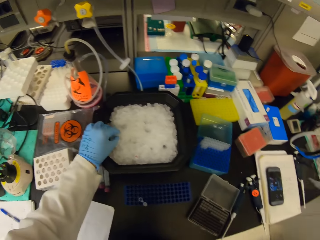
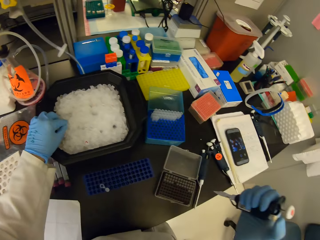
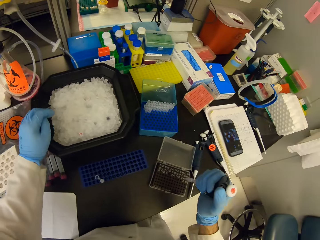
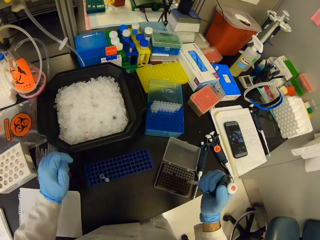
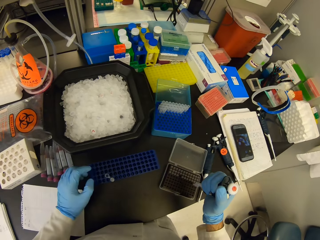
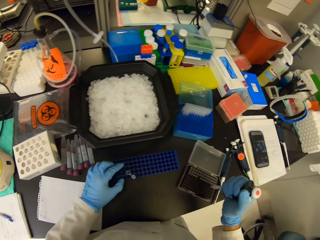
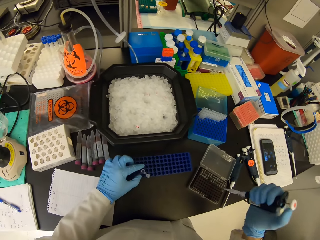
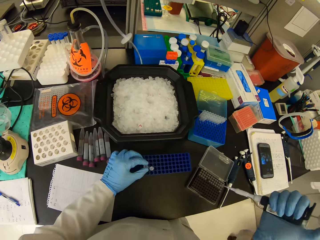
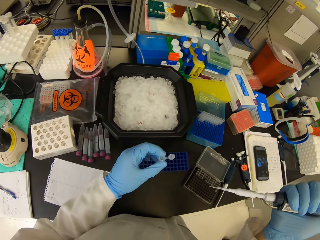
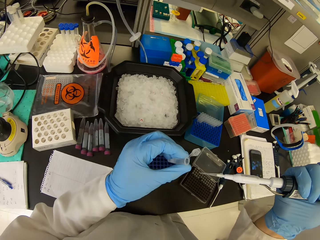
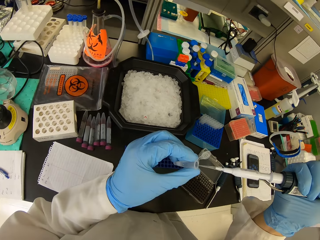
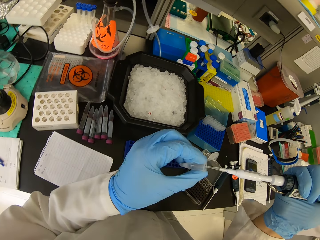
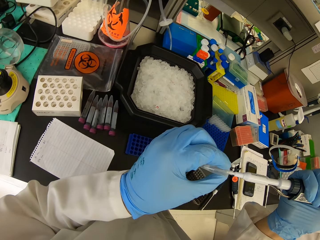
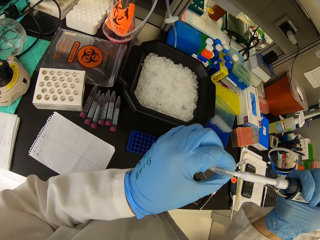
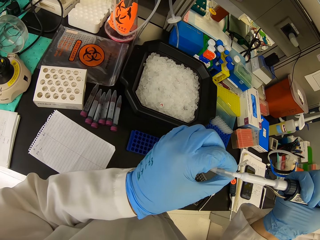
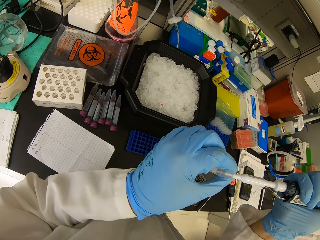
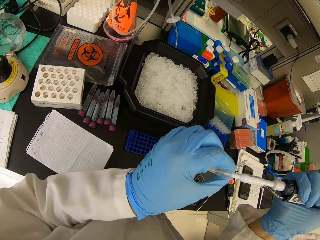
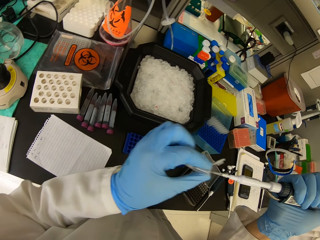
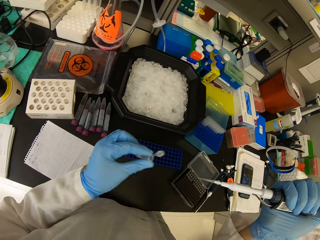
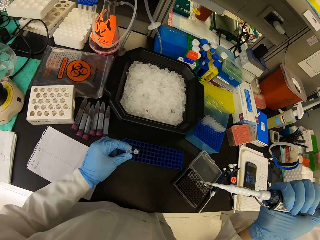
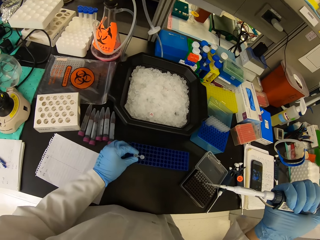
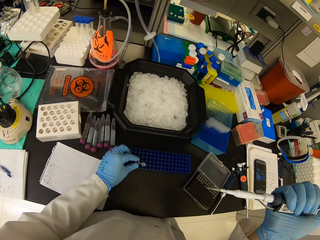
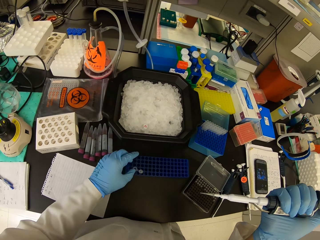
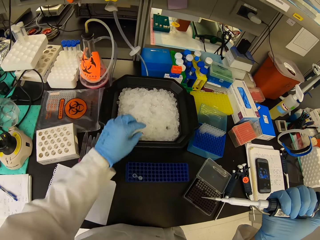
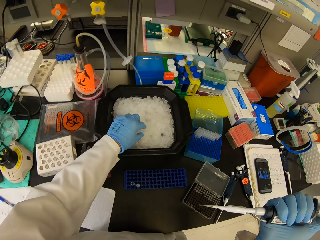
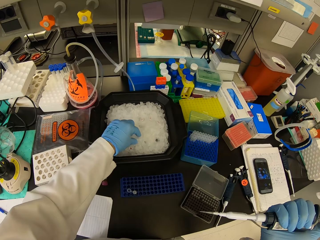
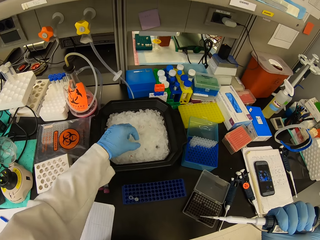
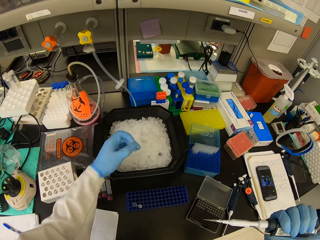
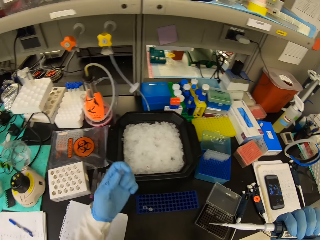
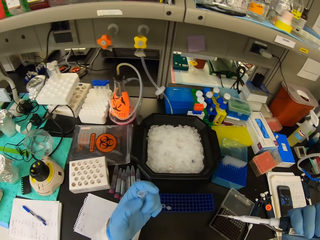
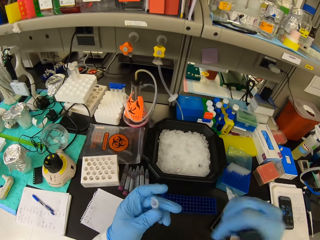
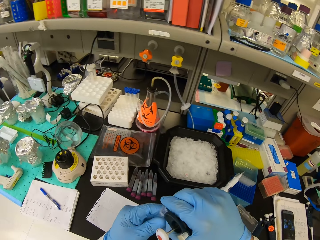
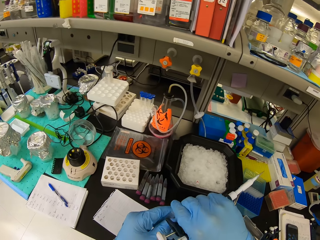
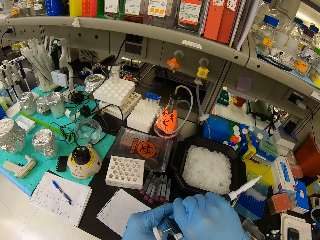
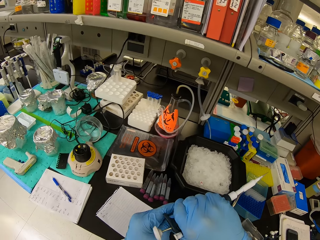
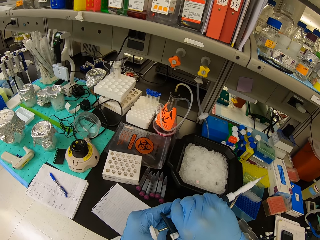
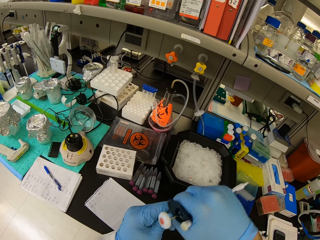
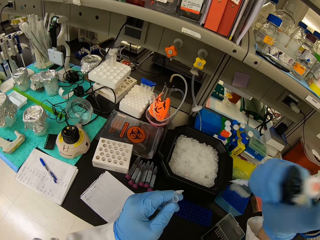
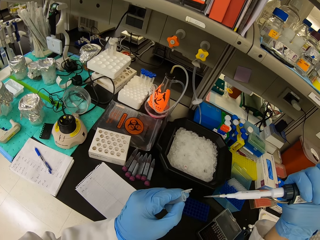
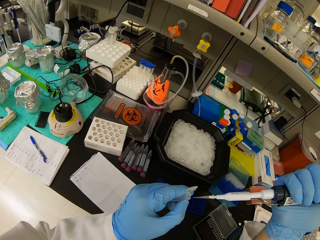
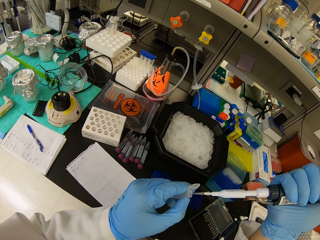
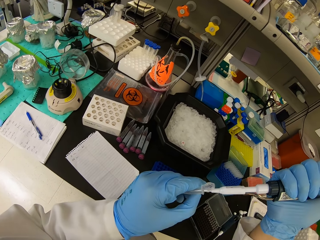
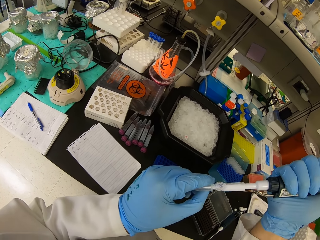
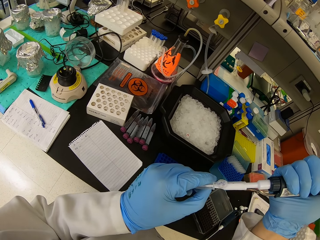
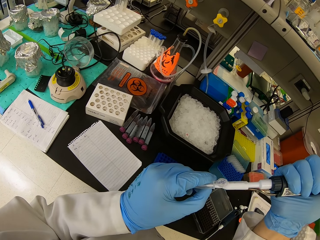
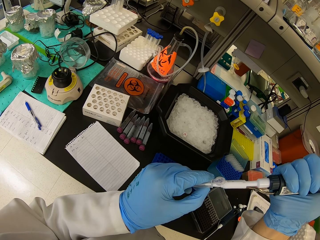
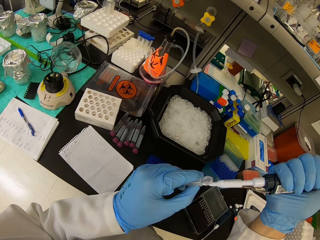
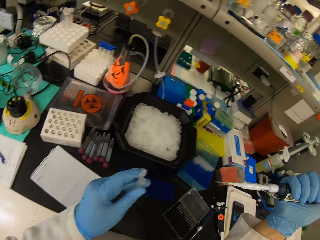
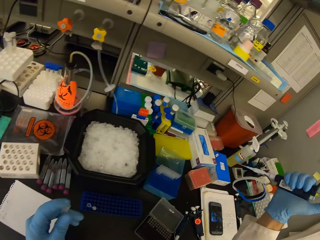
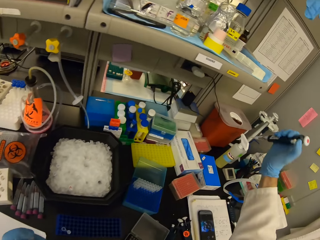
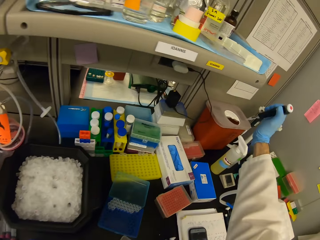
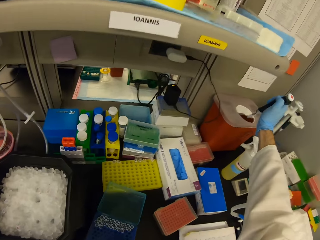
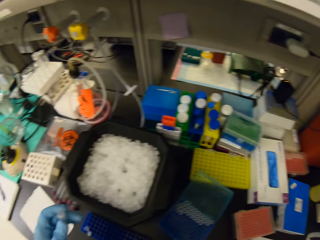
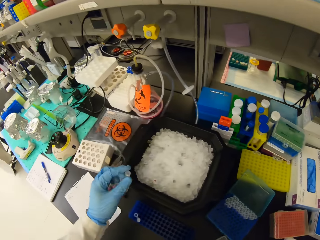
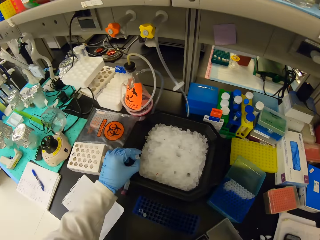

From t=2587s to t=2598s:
The camera wearer places the pipette pipe on the container. They put the Eppendorf tube in the ice cubes. They put a pipette tip on the pipette. They pick up a liquid substance on the cell tray. They pick up the Eppendorf tube from the test tube rack. They put the liquid substance on the pipette pipe. They suck the liquid from the Eppendorf tube. They put the pipette pipe on the holder. They put the Eppendorf tube back in the test tube rack. They pick up an Eppendorf tube from the ice cubes in a bucket. They pick up the pipette pipe on the container. They open the Eppendorf tube. They open the pipette pipe. They put liquid in the Eppendorf tube with the pipette. They put the liquid substance on the pipette pipe. They empty the pipette.

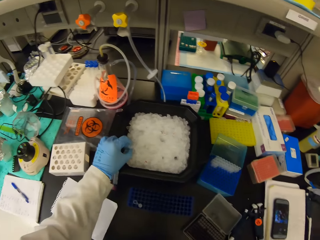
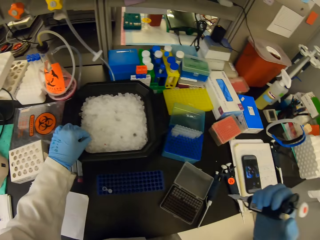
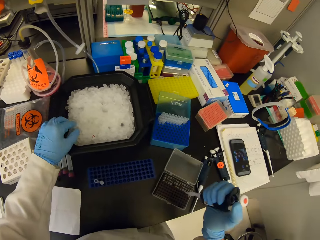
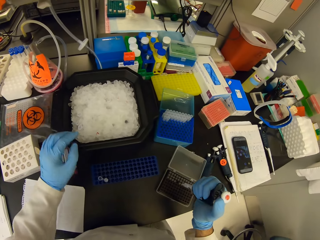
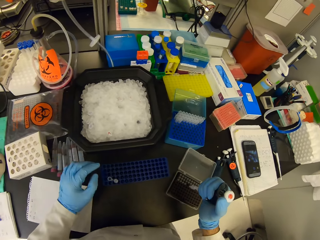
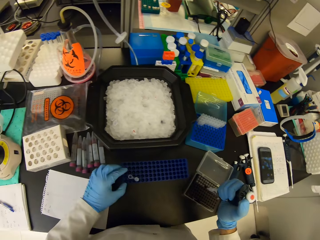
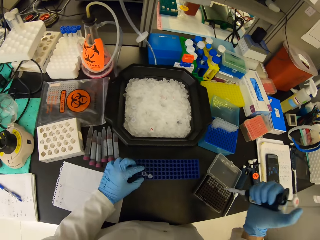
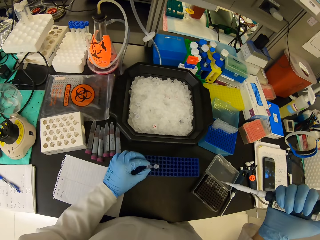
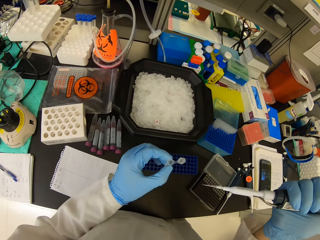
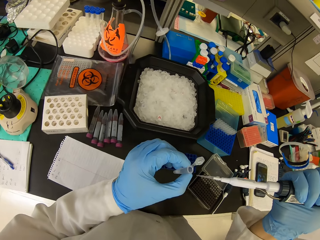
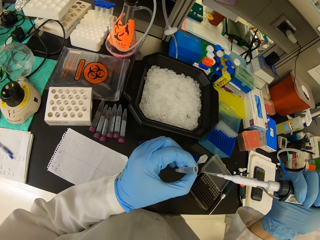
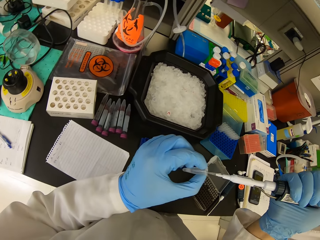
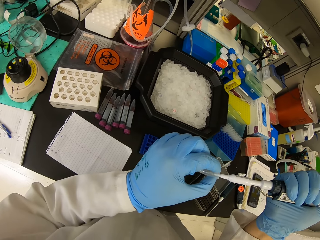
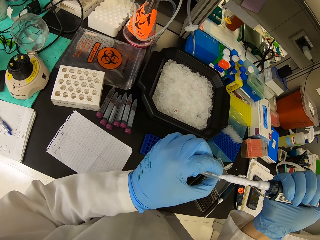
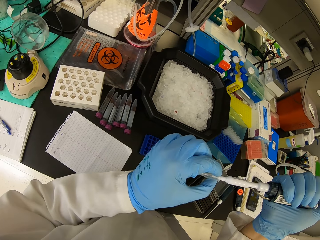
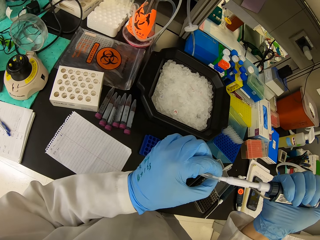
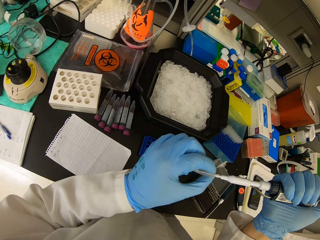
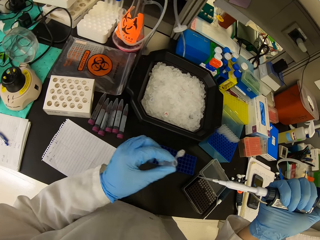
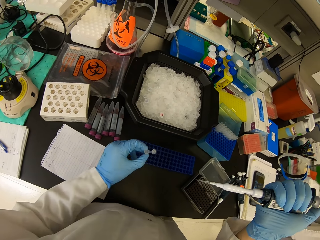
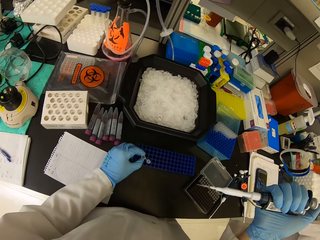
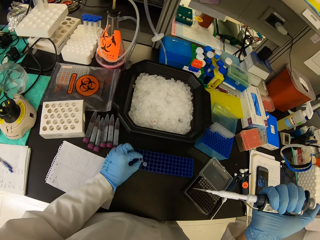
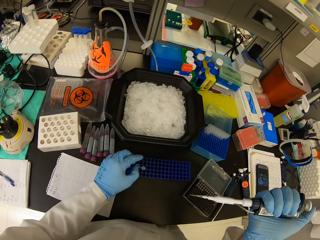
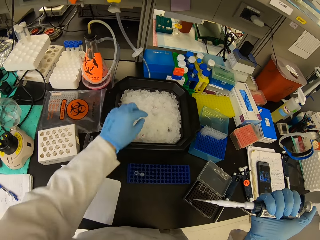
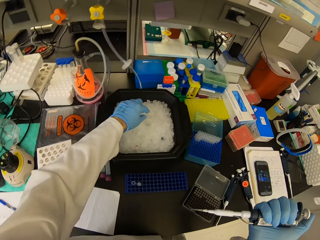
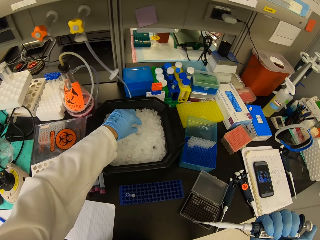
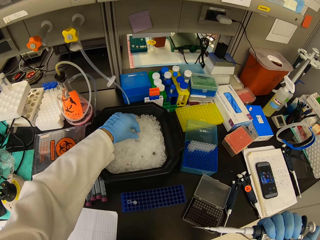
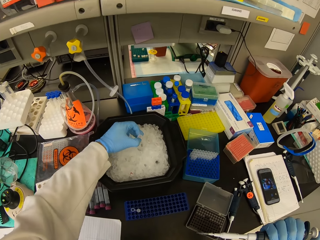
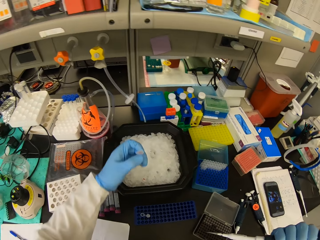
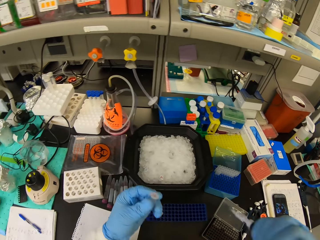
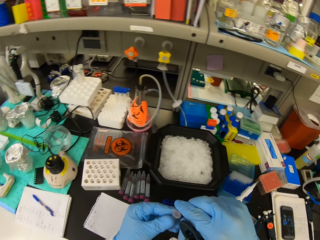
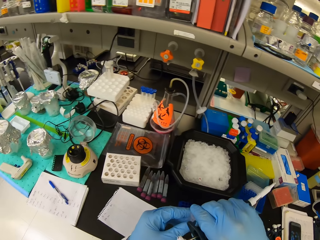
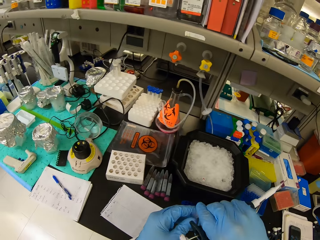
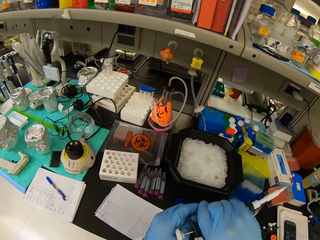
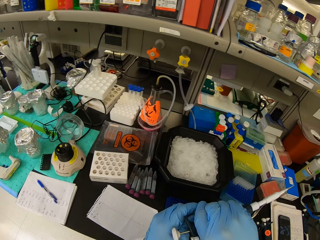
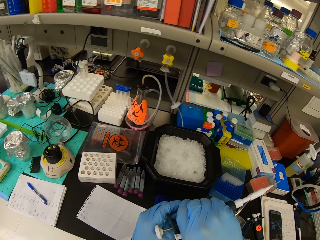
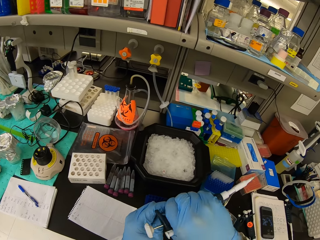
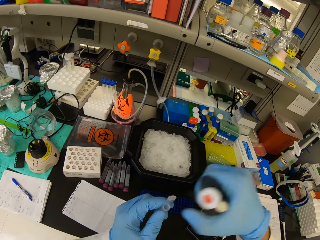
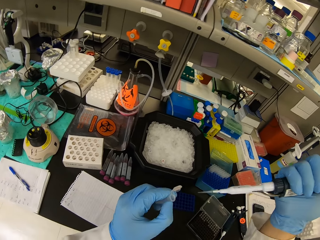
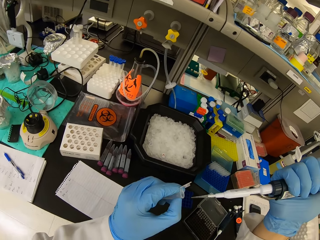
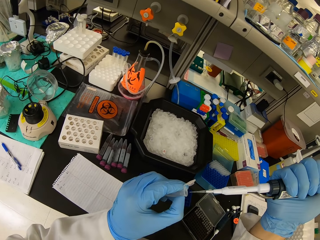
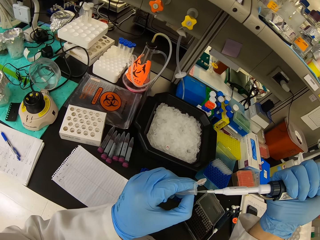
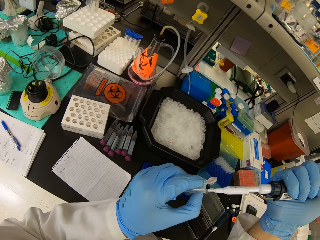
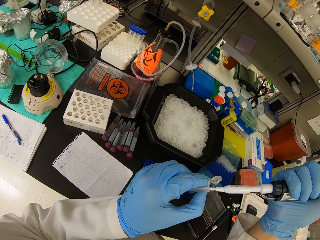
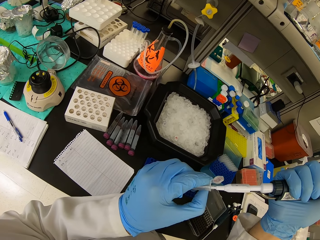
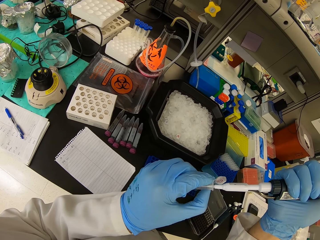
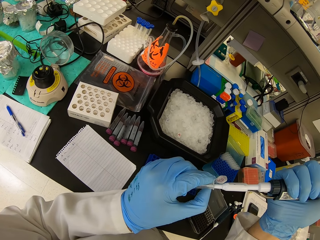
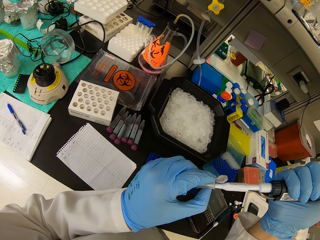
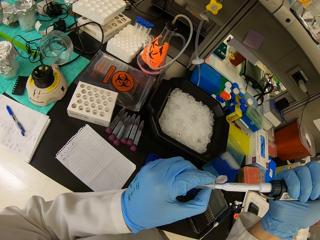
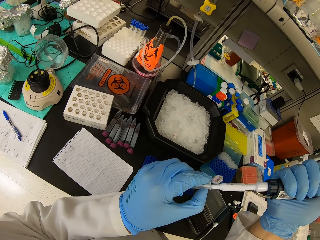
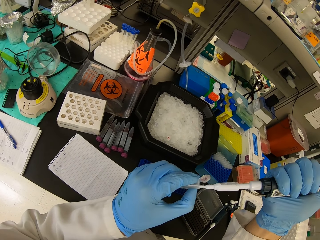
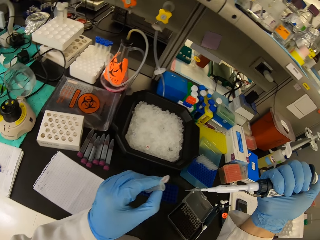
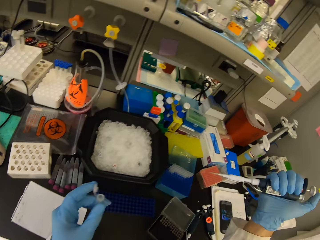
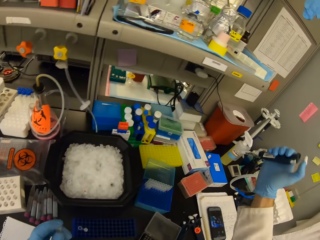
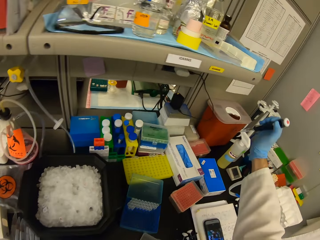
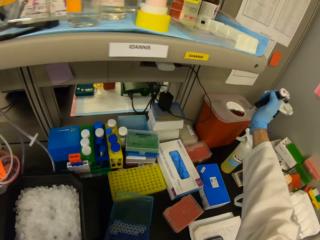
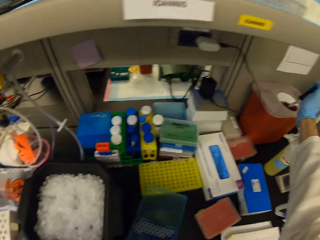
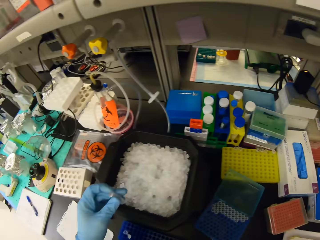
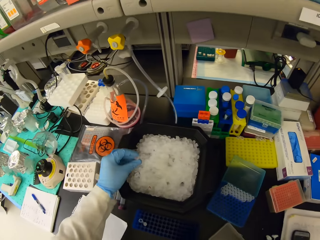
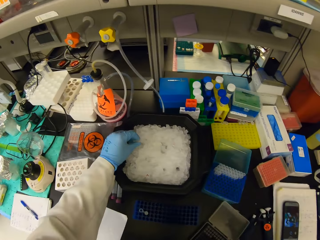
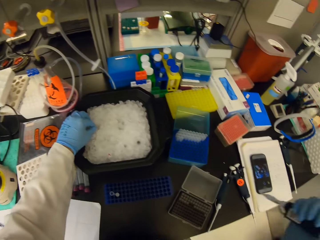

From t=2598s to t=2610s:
The camera wearer puts the Eppendorf tube in the ice cubes. They place the pipette pipe on the container. They put a pipette tip on the pipette. They pick up the pipette pipe on the holder. They pick up the Eppendorf tube from the test tube rack. They suck the liquid from the Eppendorf tube. They put a liquid substance on the pipette pipe. They put the Eppendorf tube in the ice cubes. They put the pipette pipe on the holder. They pick up an Eppendorf tube from the ice cubes in a bucket. They pick up the pipette pipe on the container. They open the Eppendorf tube. They open the pipette pipe. They put the liquid substance on the pipette pipe. They put liquid in the Eppendorf tube with the pipette. They empty the pipette.
